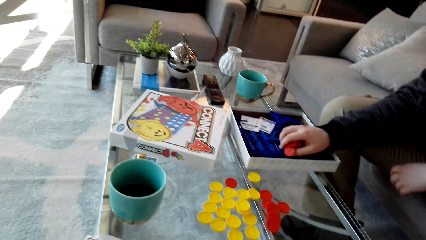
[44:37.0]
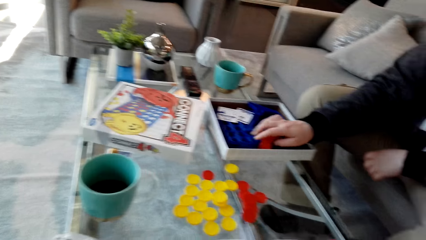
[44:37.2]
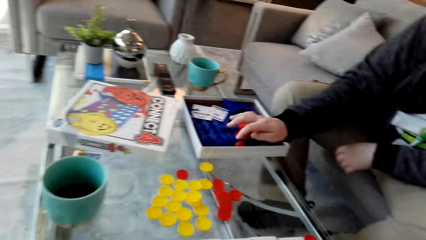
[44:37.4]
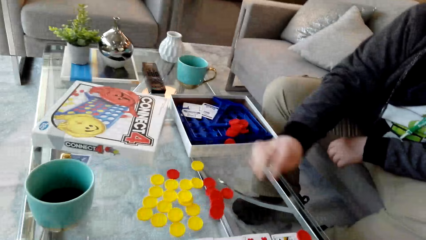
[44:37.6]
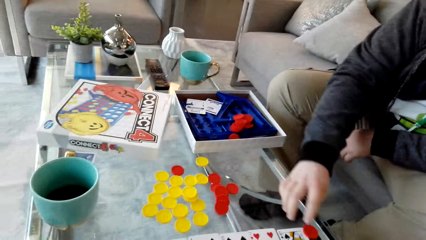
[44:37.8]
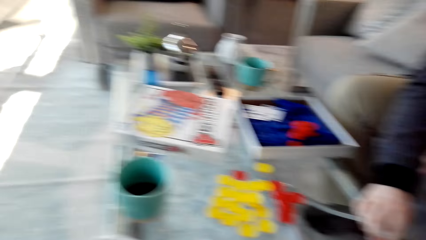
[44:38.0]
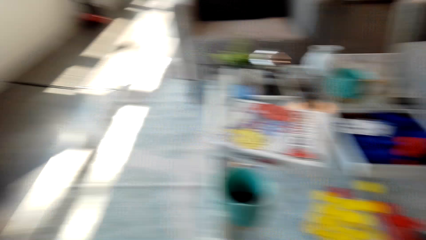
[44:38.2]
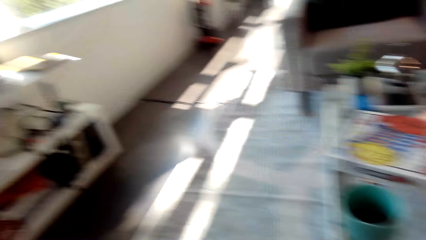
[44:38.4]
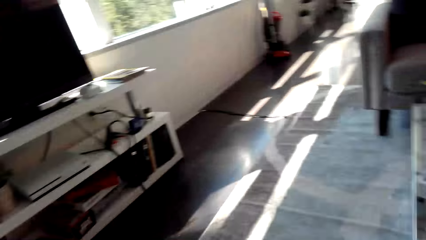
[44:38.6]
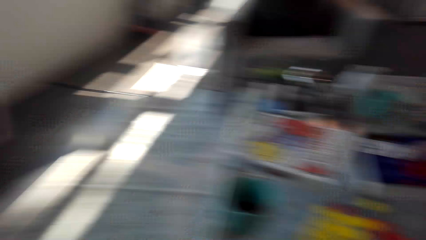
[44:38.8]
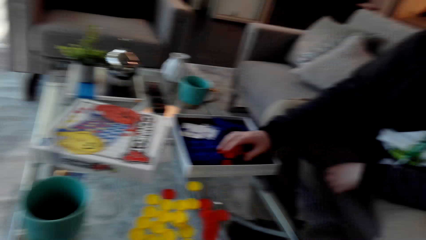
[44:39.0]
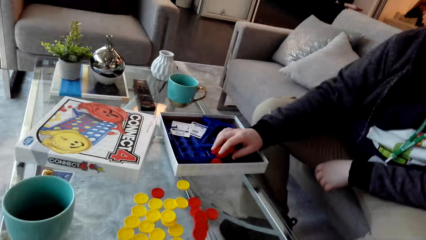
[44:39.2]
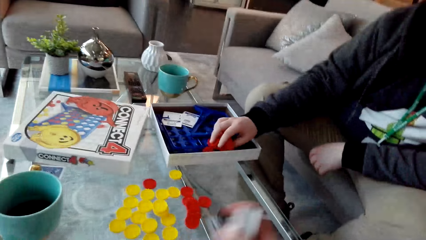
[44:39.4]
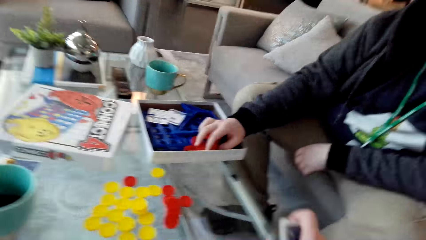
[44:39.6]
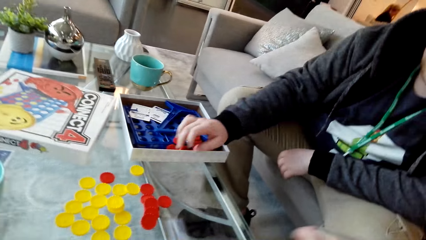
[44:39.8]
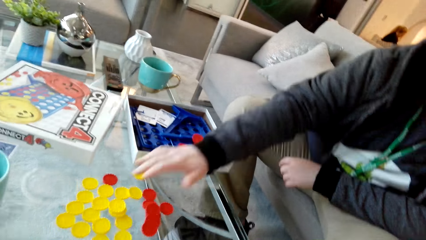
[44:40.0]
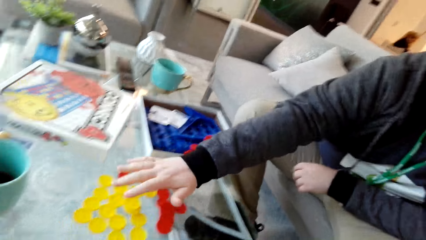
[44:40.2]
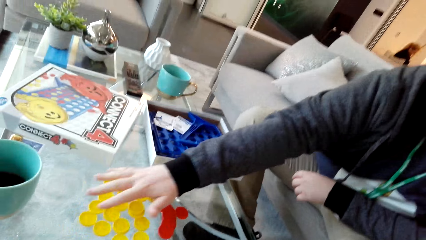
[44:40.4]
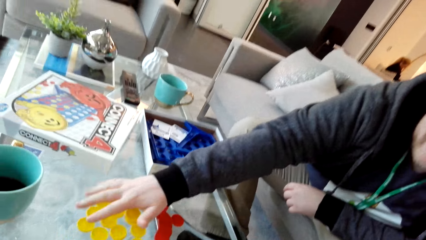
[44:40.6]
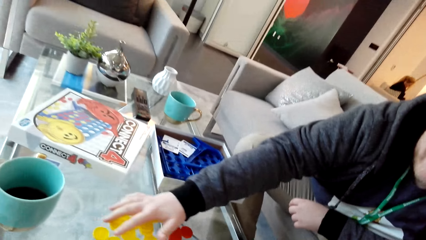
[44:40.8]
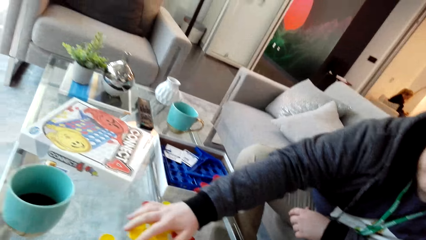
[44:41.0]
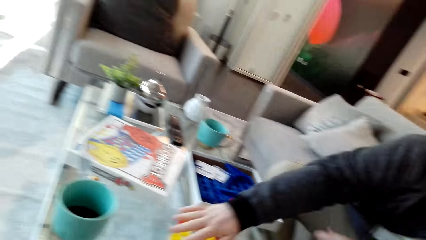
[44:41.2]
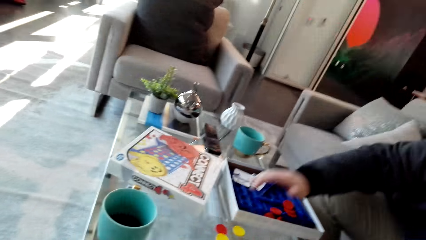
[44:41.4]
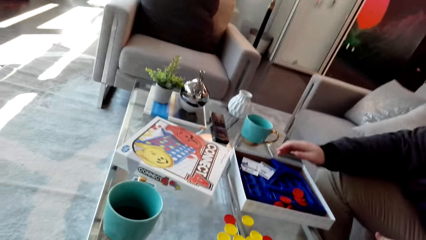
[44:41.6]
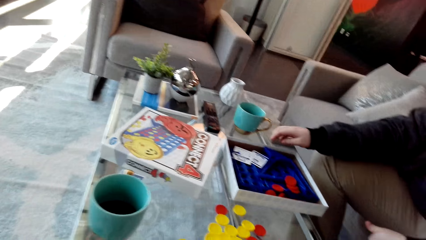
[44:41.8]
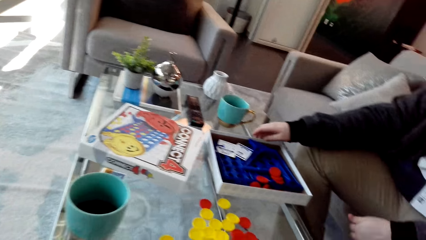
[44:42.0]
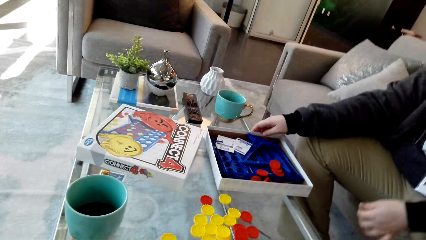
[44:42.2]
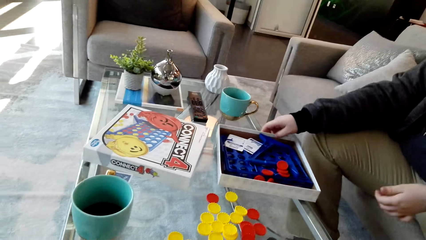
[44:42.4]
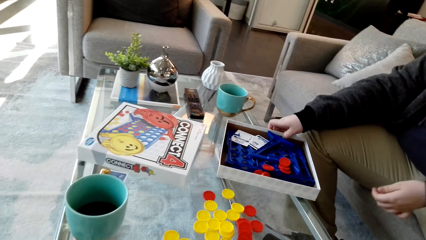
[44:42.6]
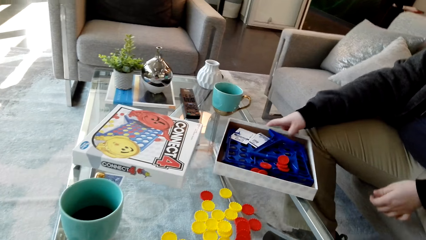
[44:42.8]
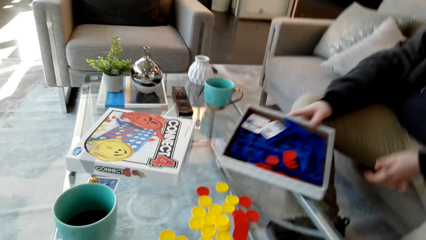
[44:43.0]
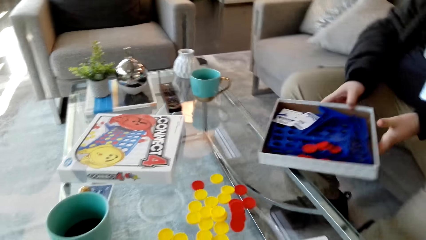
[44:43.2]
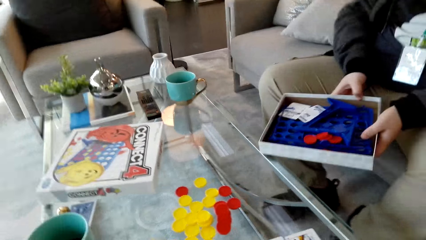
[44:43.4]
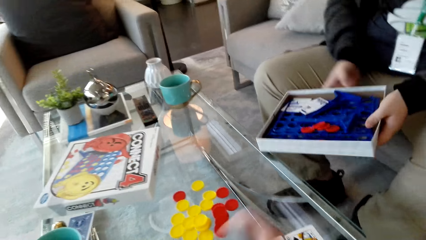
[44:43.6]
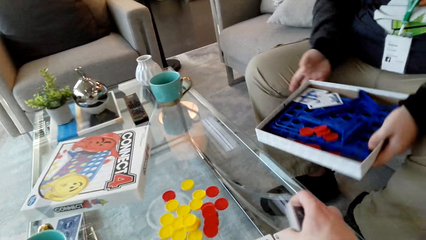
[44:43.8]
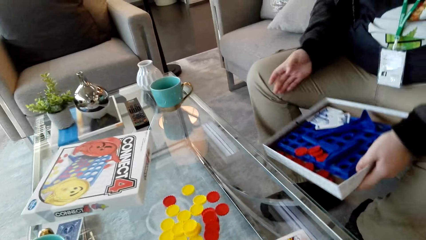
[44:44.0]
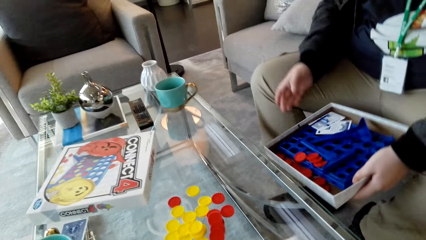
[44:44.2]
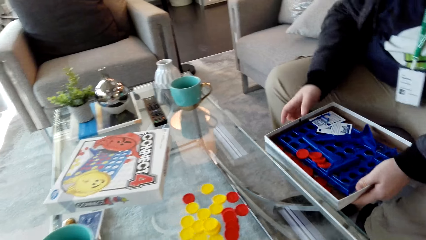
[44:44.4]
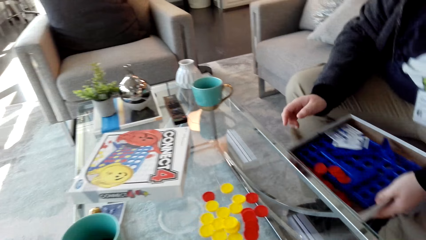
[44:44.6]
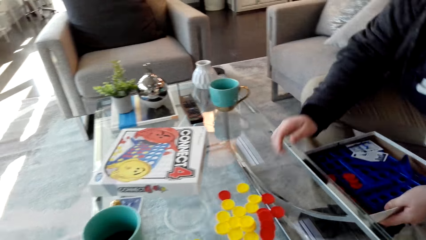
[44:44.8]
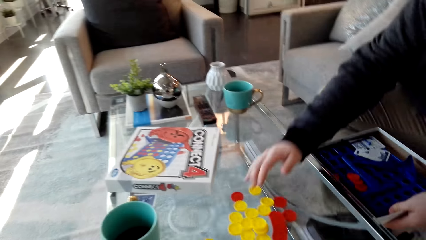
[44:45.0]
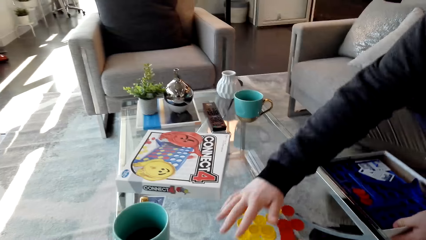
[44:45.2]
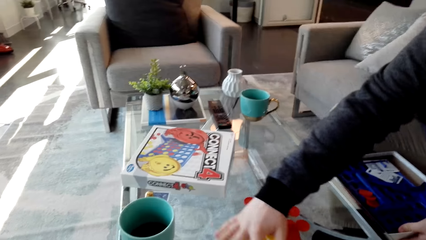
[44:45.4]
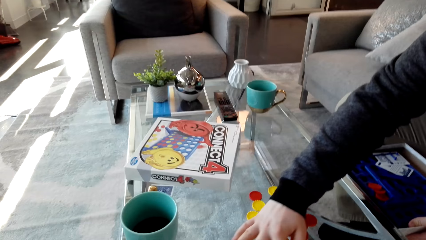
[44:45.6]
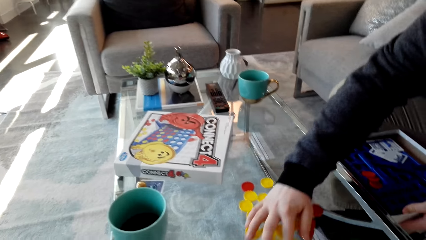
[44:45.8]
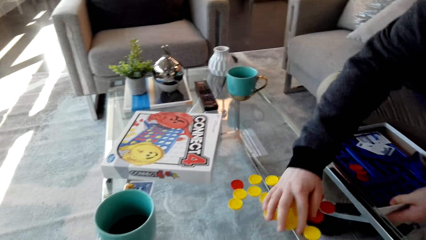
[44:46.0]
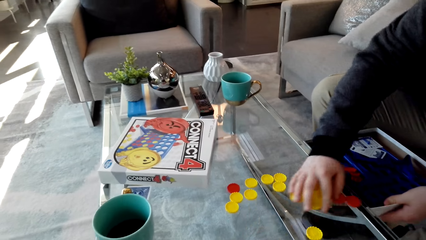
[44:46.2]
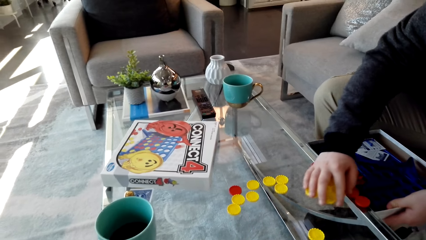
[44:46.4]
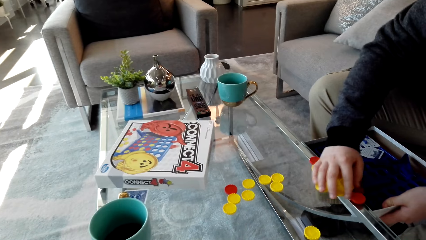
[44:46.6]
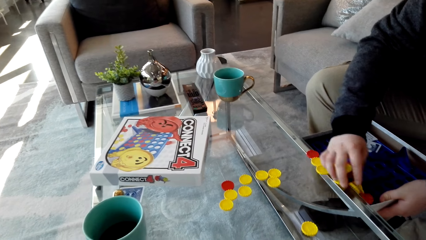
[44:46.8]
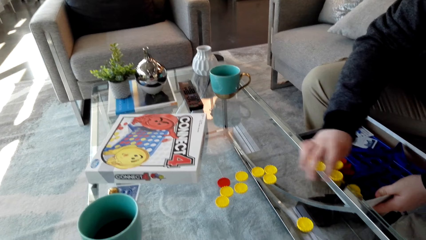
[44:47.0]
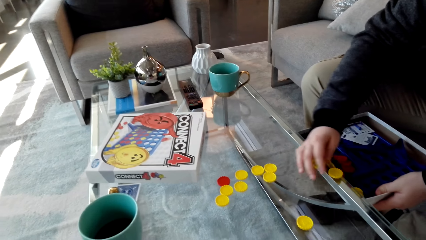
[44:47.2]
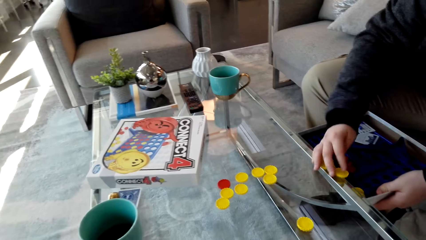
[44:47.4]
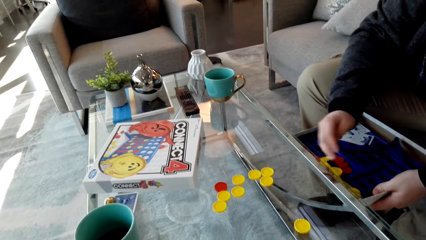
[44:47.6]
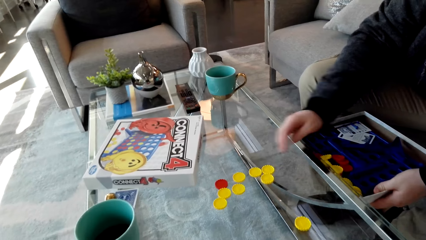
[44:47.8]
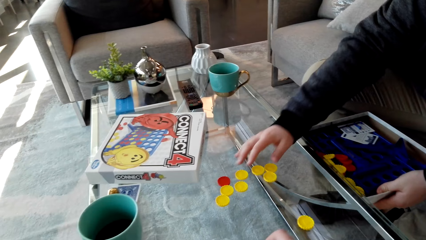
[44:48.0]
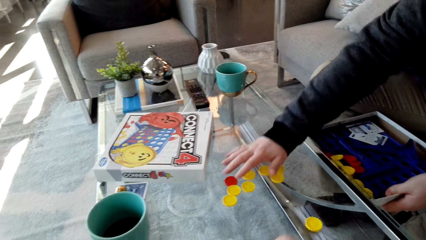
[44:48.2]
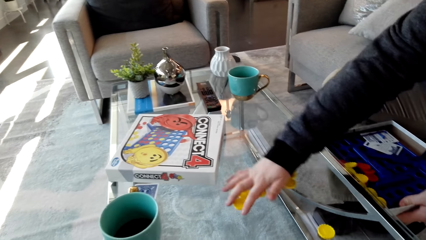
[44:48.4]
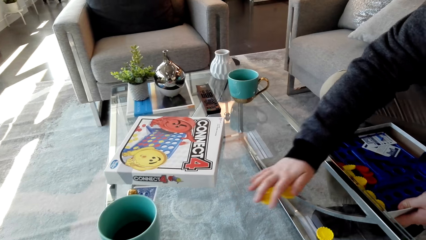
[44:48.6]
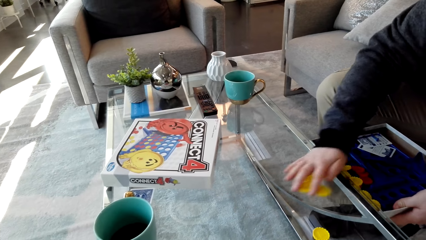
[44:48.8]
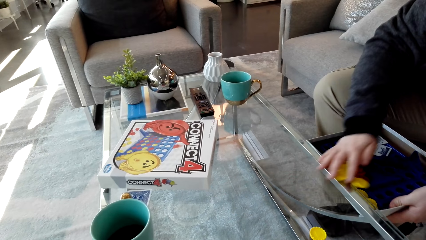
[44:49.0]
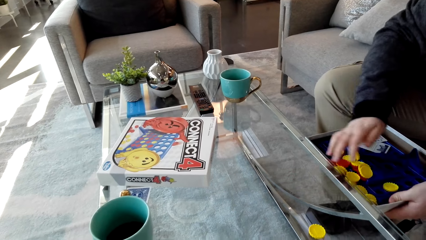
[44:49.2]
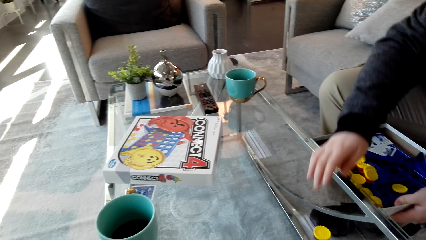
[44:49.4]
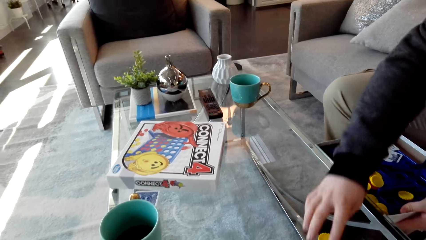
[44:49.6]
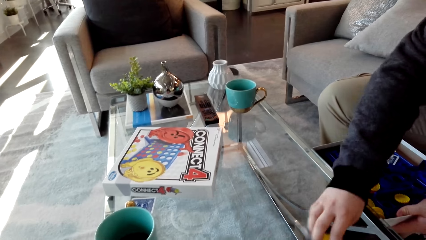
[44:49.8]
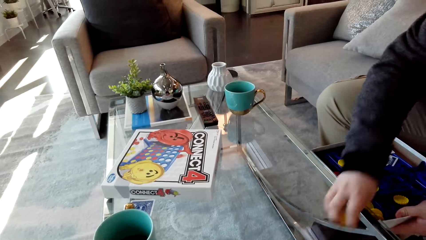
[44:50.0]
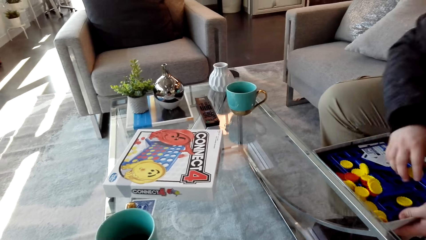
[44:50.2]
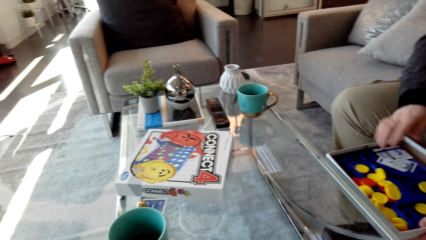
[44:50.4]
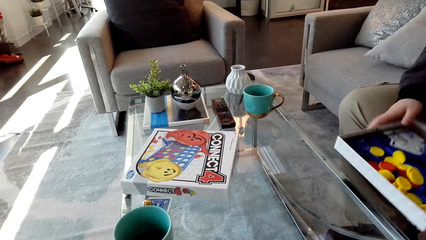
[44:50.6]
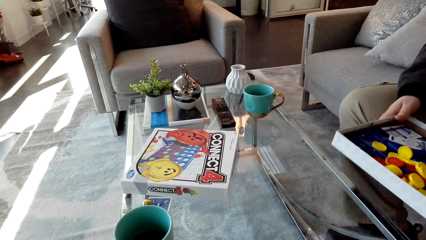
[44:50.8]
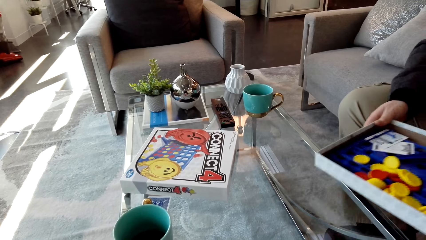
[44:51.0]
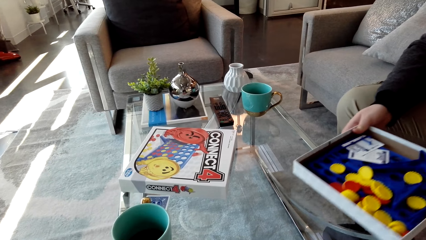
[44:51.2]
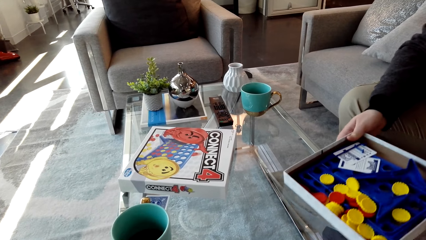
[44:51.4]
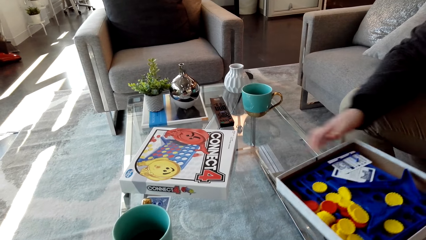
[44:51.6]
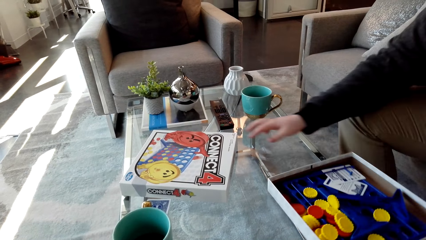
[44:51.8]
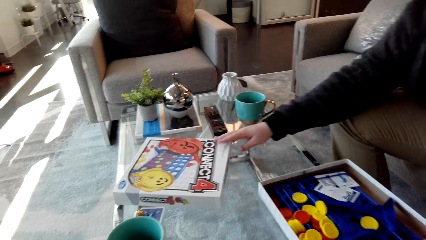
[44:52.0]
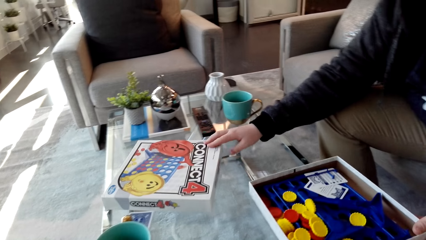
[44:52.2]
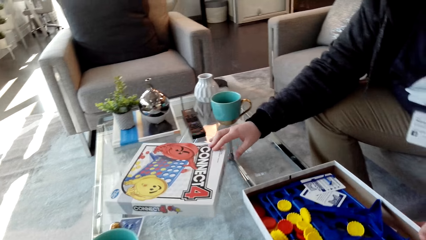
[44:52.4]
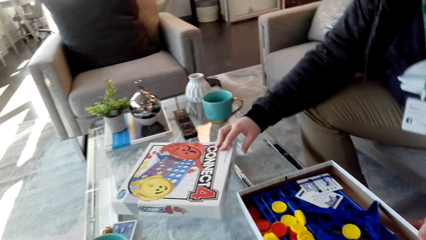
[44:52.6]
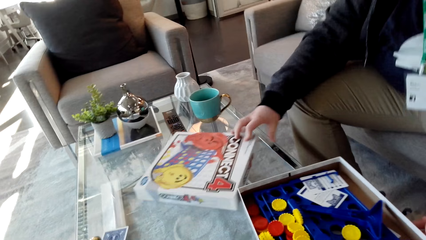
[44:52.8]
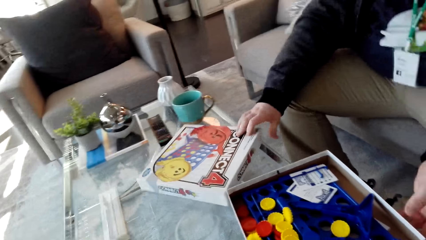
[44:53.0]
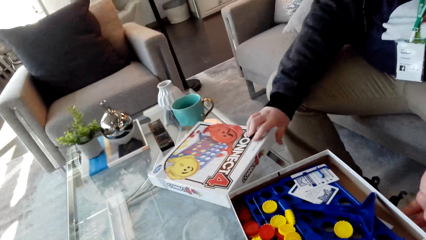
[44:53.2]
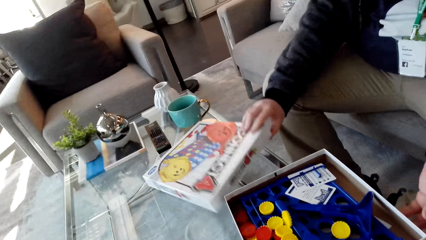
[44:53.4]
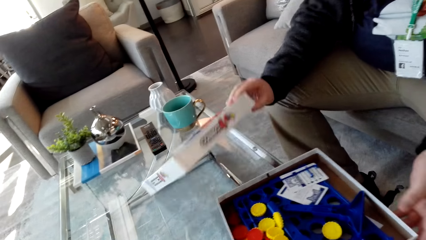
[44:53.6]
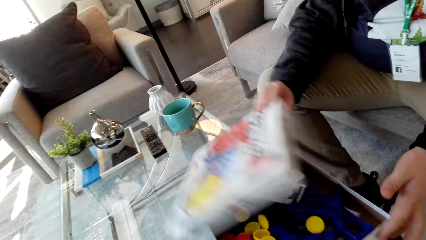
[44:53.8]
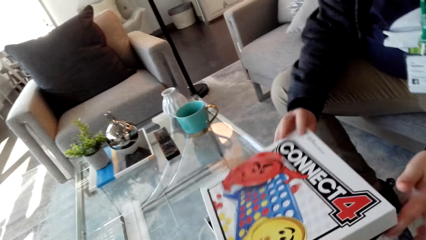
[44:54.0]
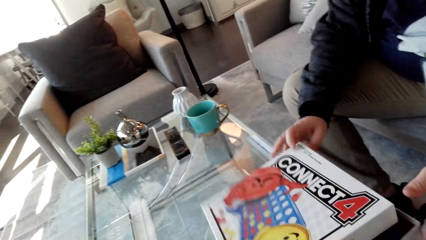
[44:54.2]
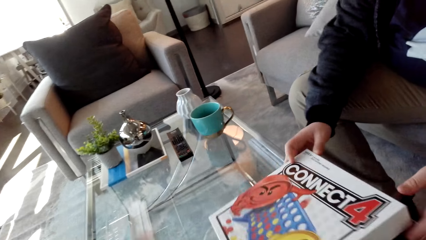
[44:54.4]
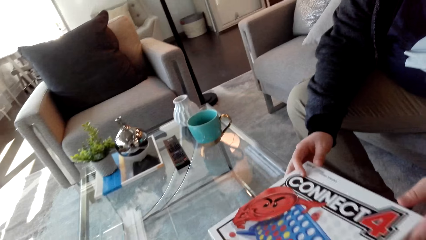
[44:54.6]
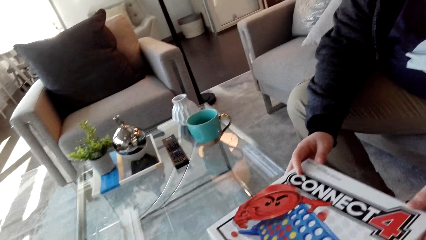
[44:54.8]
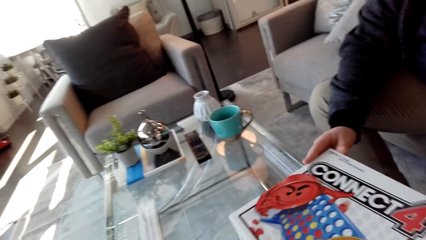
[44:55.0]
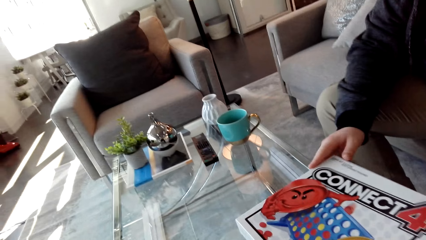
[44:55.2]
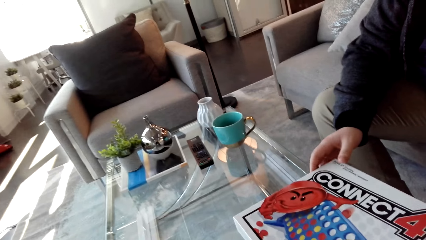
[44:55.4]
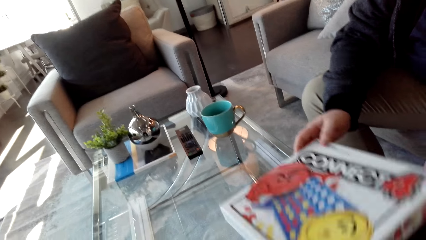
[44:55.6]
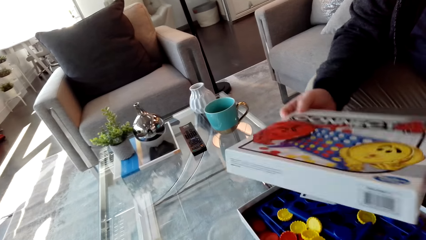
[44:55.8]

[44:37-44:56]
A man drops the dice. The camera wearer looks around. The man places the plastic coin in the box. The camera wearer picks the dice. The man picks the plastic coins from the table, picks the dice, and picks the box. The man pushes the plastic coins towards the box, picks the dice, and drops the dice. The man puts the plastic coin box on the table. The man covers the plastic coin box and picks the box.
